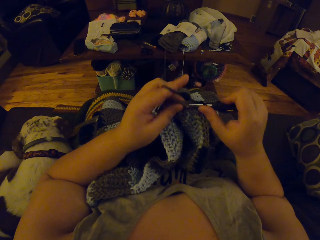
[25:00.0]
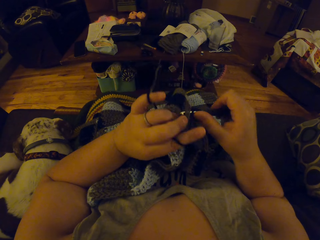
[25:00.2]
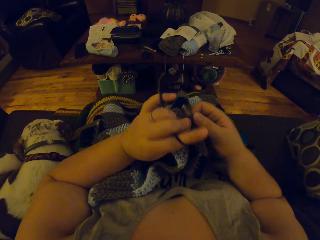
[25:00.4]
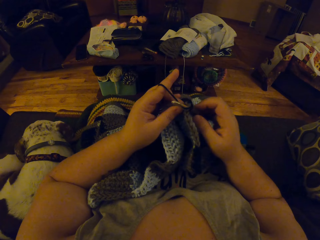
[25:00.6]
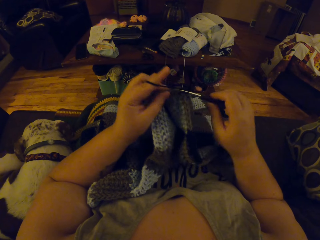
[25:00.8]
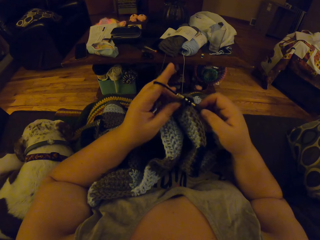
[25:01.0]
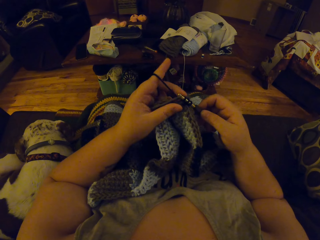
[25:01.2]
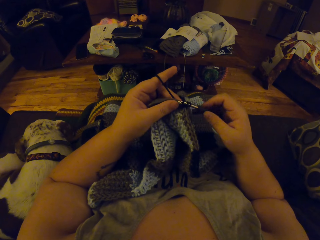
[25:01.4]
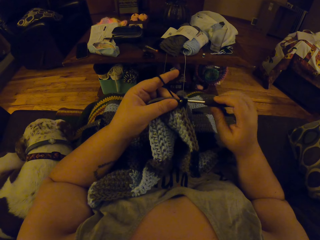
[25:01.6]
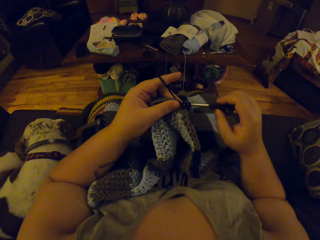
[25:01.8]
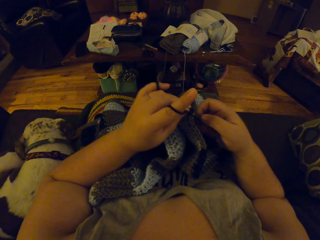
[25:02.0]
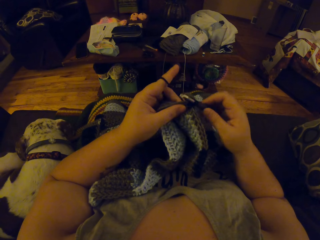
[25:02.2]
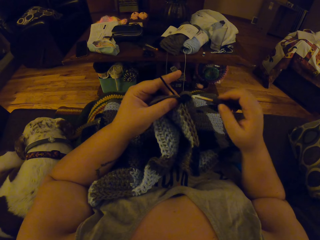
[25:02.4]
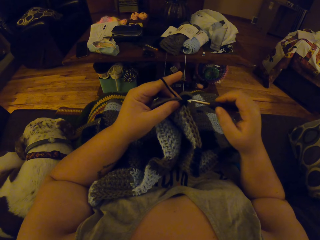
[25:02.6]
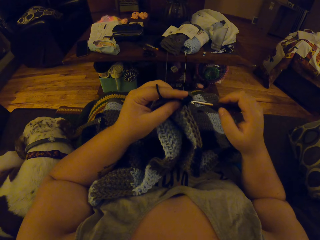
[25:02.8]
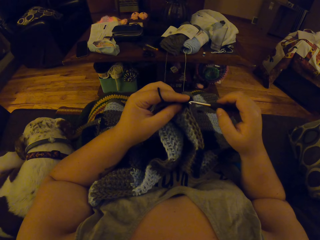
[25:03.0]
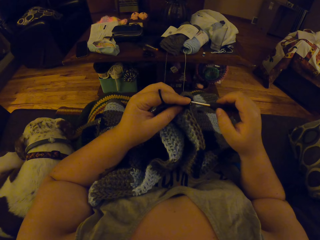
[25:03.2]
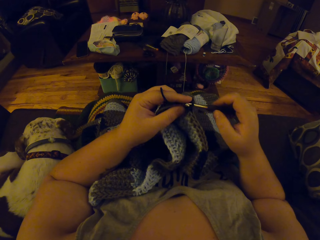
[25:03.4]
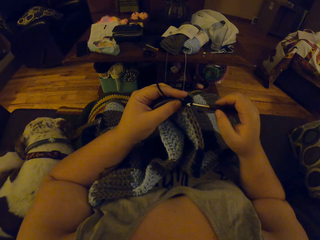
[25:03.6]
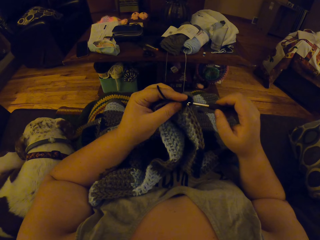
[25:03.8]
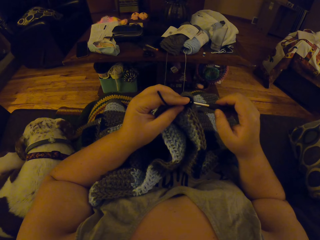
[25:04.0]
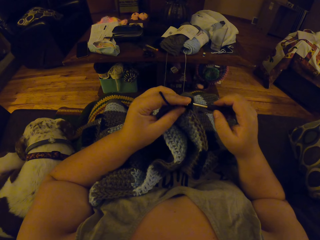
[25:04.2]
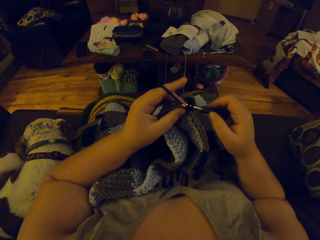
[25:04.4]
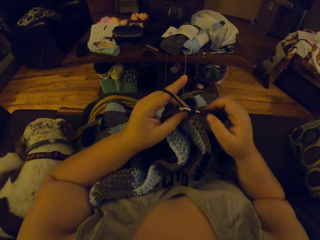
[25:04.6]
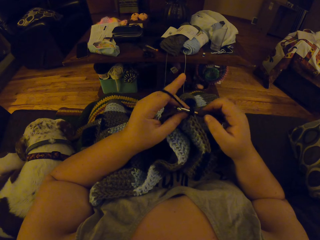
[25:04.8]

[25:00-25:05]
The camera wearer knits the fabric with a hooked needle.

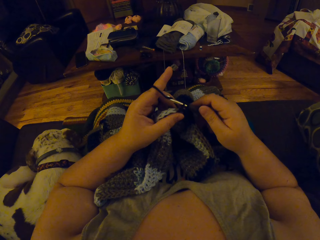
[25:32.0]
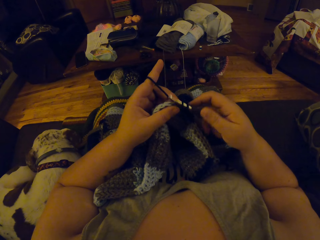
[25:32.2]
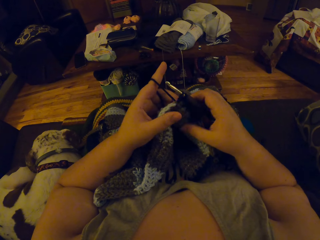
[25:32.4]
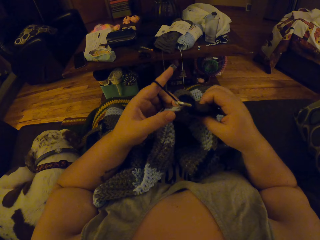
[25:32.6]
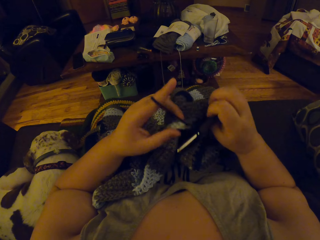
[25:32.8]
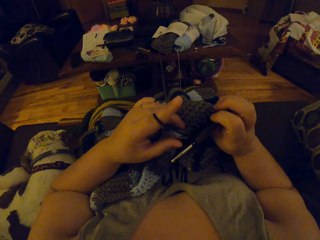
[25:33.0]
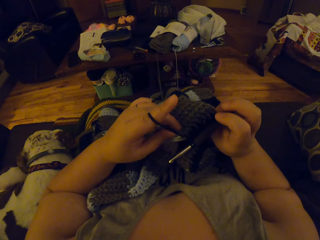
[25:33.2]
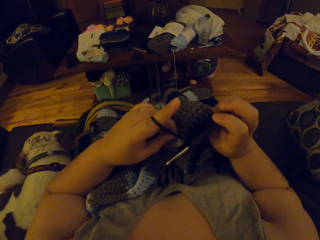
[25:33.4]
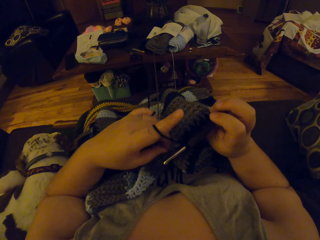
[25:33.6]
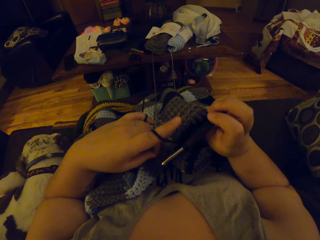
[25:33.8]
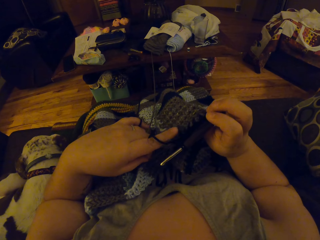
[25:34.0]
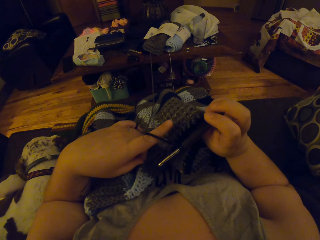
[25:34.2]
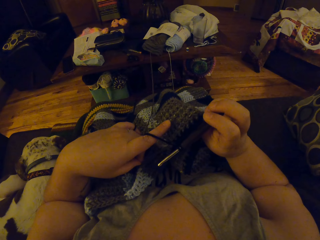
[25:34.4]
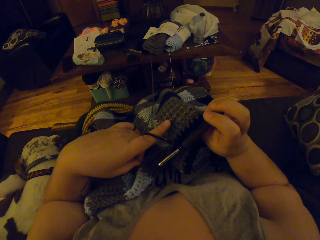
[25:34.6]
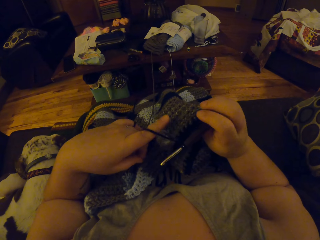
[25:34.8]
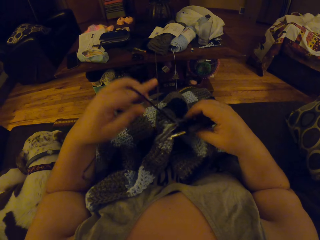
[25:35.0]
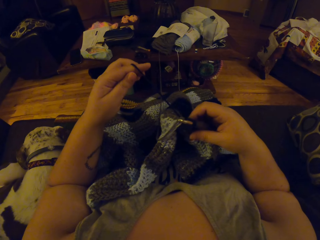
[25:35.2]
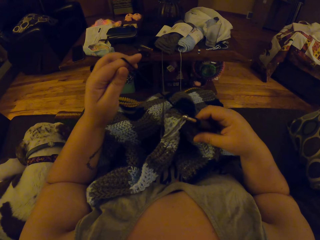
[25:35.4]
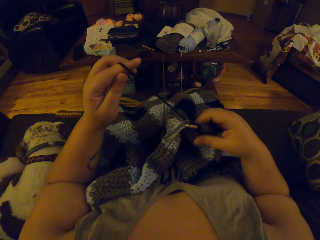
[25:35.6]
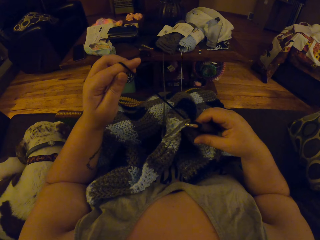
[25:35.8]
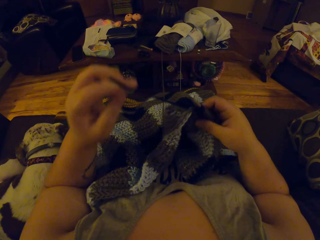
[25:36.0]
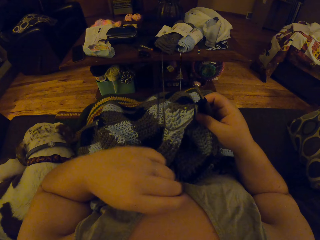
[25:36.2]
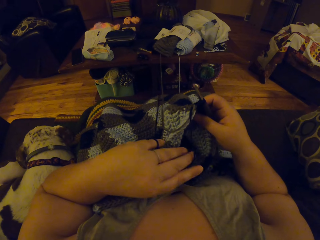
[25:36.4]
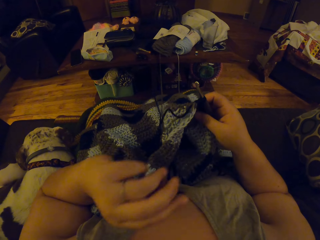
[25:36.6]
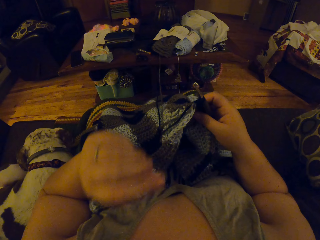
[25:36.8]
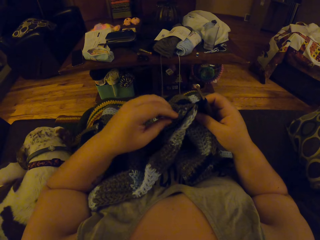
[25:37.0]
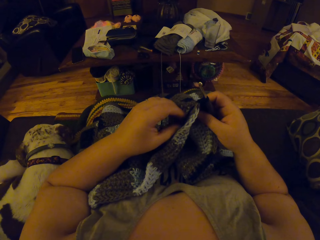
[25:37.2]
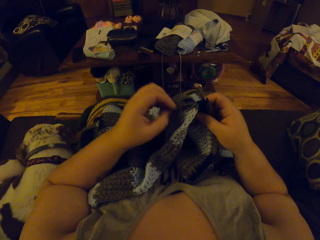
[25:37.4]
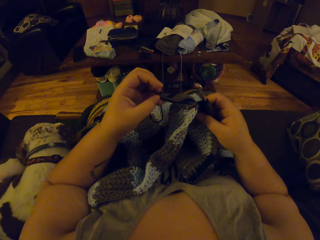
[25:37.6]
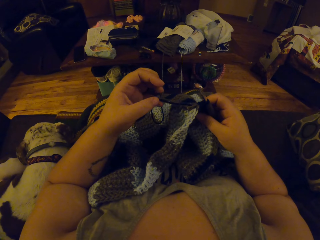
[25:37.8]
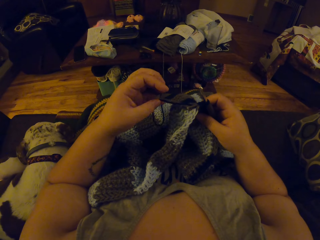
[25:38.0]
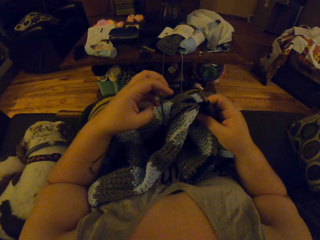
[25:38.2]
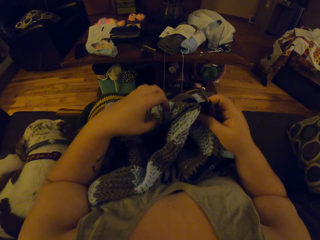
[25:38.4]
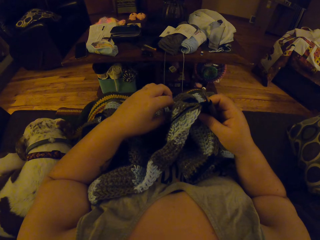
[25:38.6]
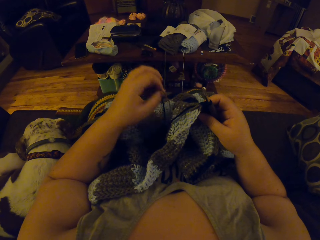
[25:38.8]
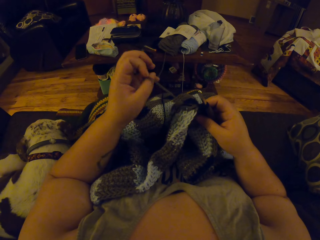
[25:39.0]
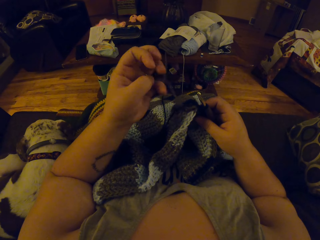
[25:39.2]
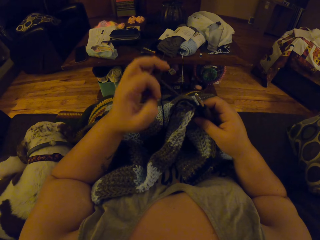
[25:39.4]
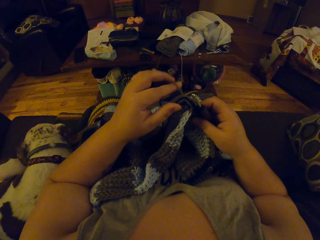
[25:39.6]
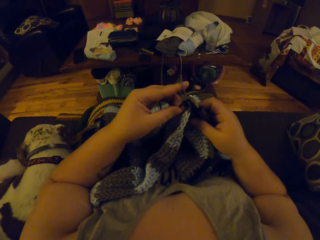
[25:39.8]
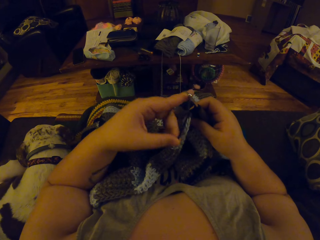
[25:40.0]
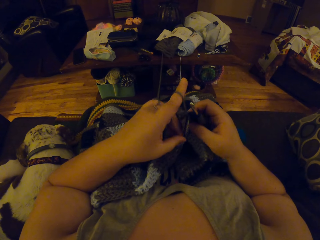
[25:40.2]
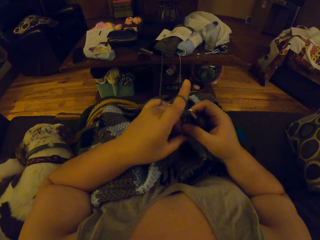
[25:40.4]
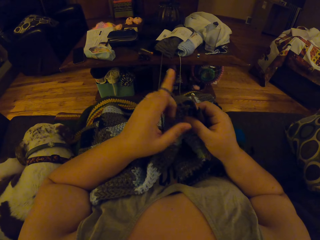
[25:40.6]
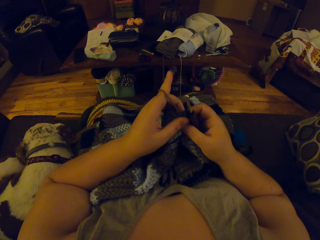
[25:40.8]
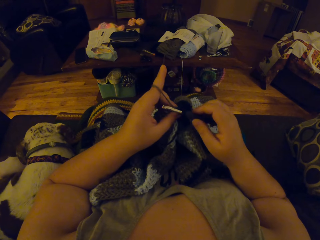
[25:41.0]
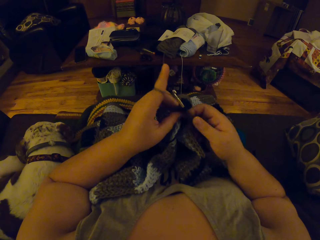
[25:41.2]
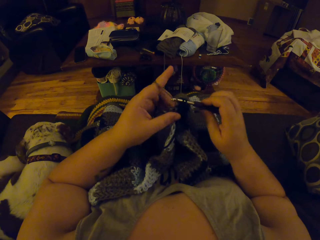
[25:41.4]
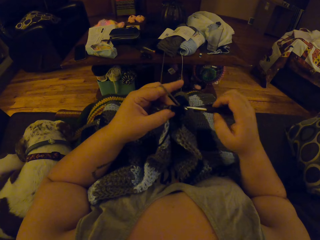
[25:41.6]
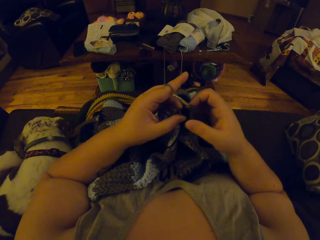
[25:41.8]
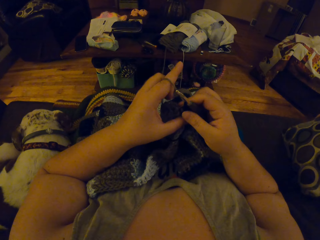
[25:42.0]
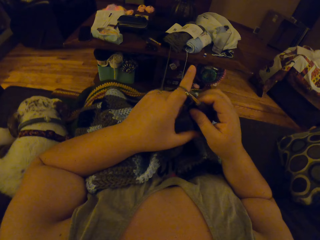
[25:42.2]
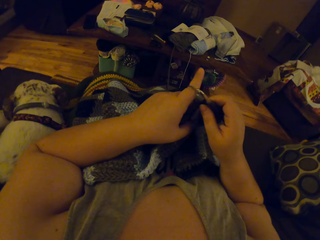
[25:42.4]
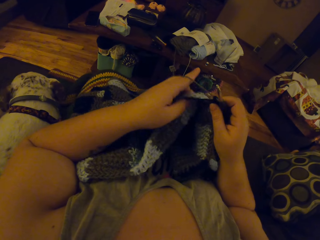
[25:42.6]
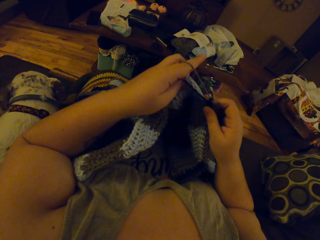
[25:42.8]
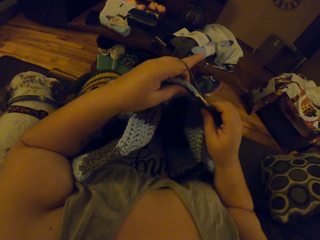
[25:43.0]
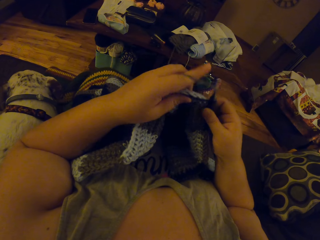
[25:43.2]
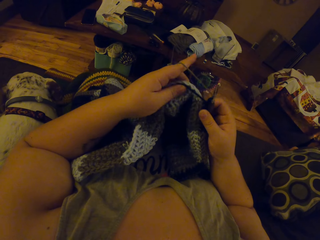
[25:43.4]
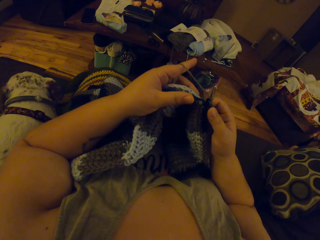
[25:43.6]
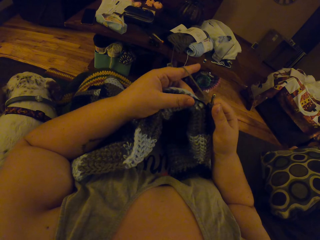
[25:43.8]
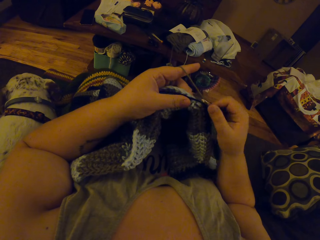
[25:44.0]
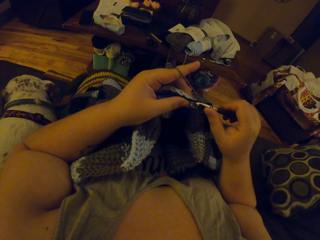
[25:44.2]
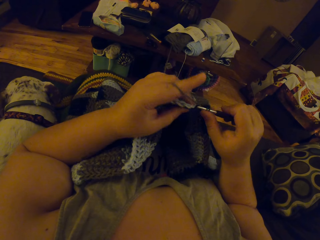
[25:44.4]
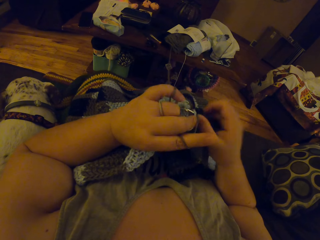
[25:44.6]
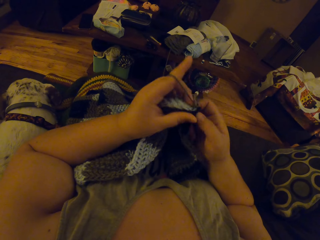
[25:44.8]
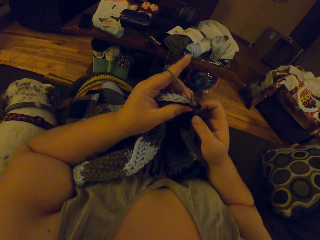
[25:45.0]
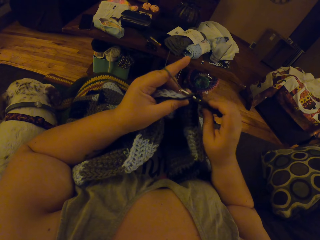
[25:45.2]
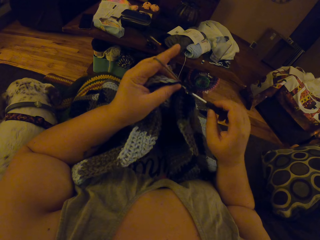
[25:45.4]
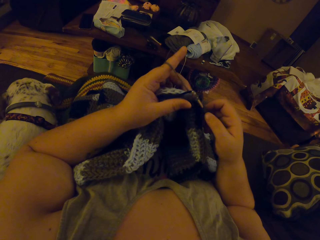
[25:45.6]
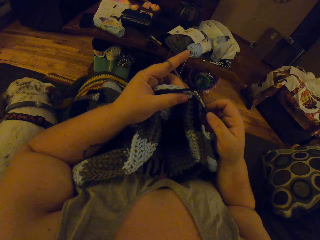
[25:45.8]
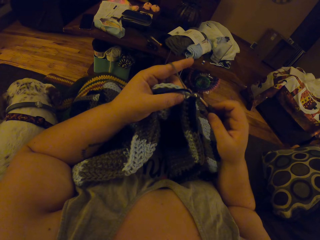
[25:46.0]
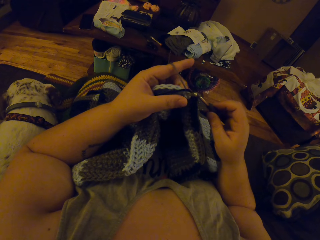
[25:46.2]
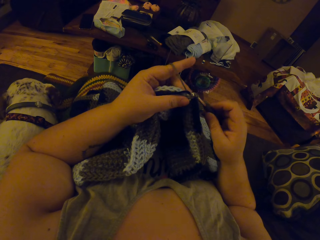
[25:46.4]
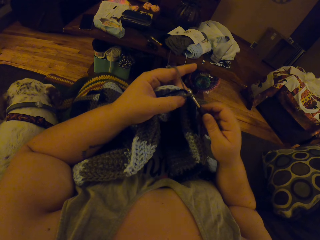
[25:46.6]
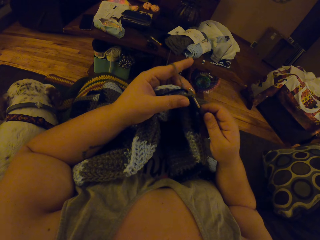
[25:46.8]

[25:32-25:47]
The camera wearer straightens the fabric. She arranges the thread of the yarn properly with her left hand. She crochets the yarn with the crochet hook in her right hand.

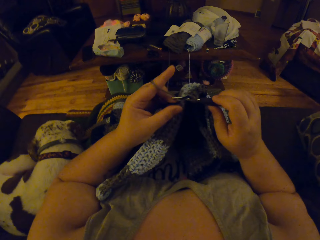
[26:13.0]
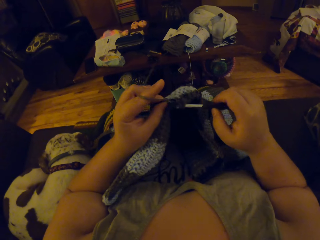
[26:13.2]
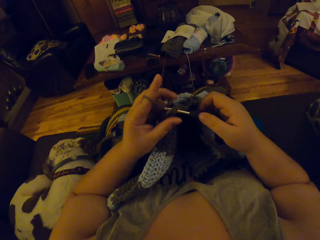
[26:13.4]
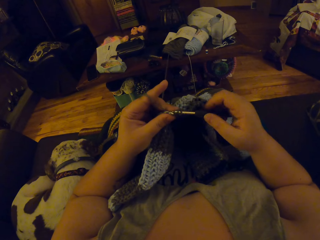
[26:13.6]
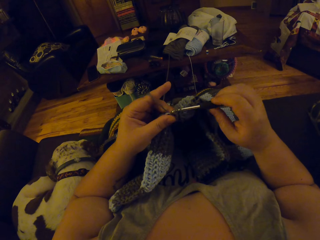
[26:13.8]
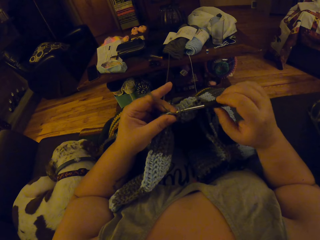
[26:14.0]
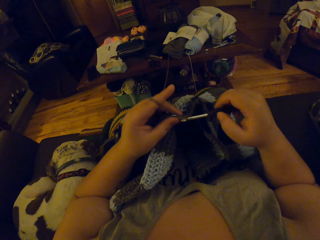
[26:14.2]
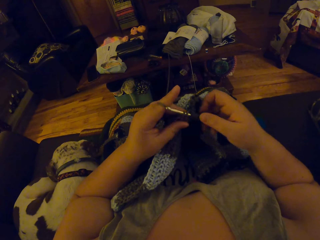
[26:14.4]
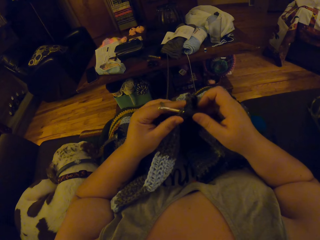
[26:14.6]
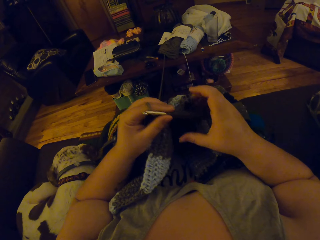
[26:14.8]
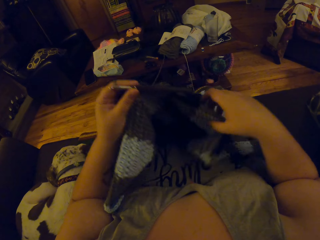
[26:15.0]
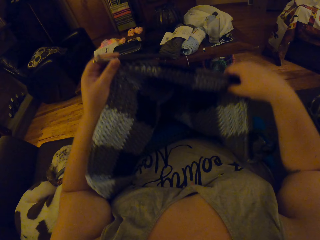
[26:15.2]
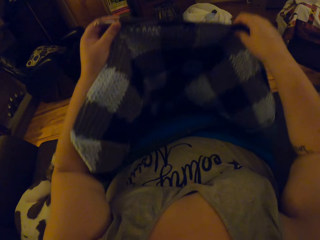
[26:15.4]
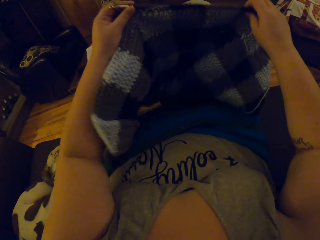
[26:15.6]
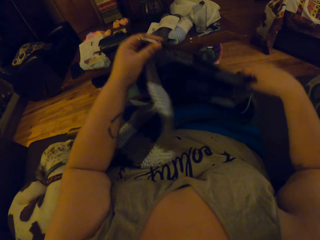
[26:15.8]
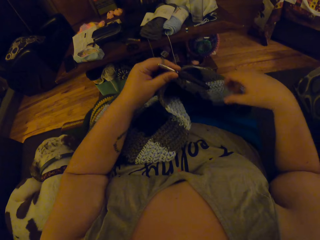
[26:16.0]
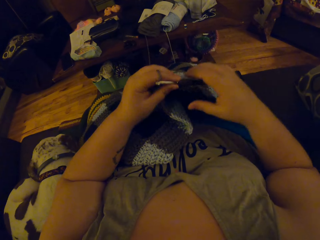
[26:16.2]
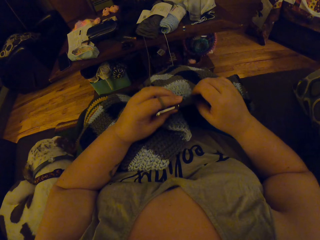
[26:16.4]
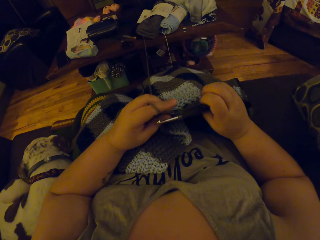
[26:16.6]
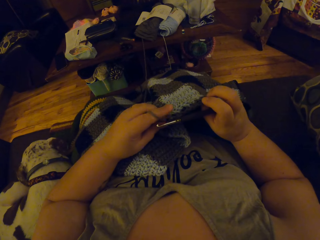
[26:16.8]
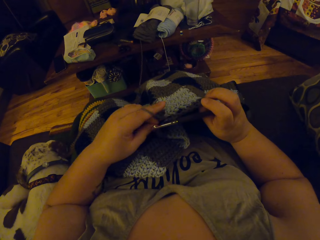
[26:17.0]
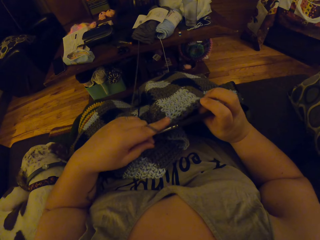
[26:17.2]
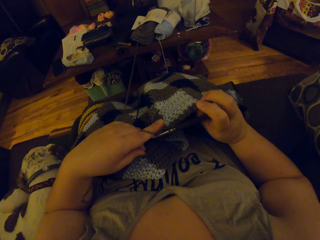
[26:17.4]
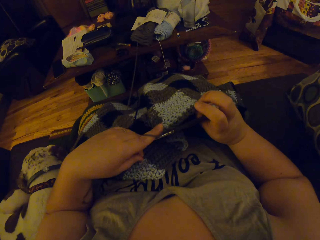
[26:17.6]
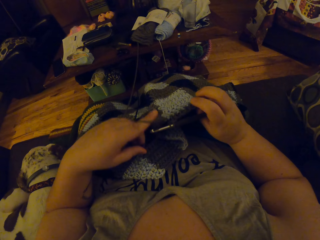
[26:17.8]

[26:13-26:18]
The camera wearer adjusts the crochet on her lap with both hands. She arranges the thread of the yarn properly with her left hand.
